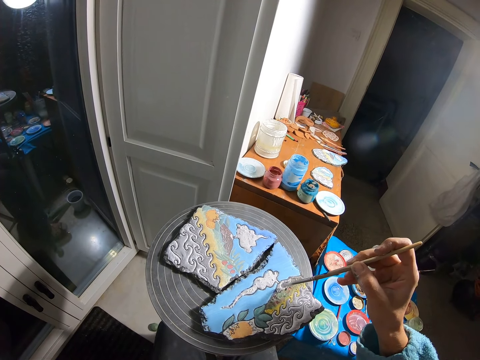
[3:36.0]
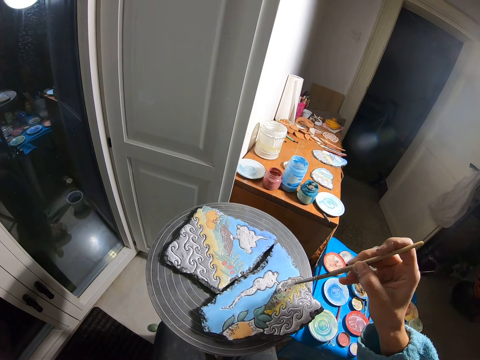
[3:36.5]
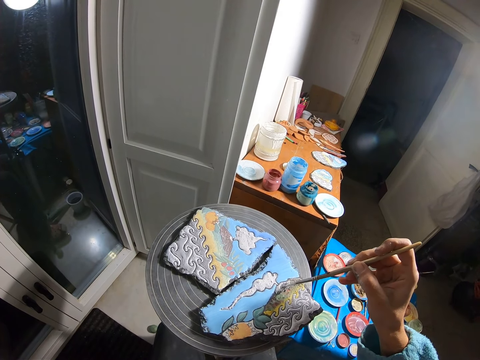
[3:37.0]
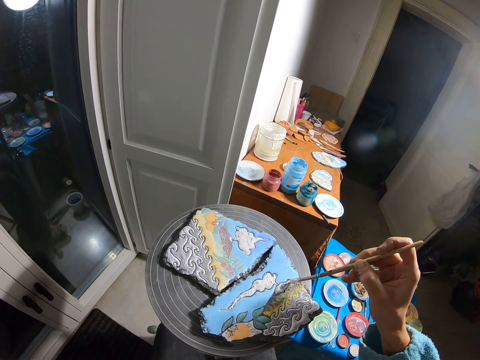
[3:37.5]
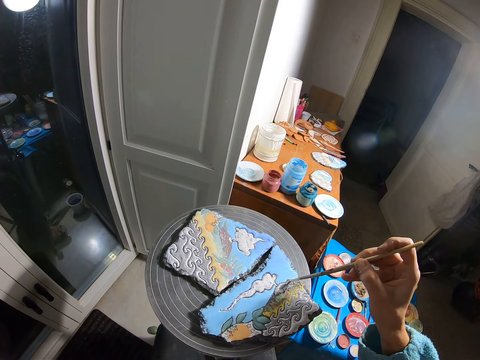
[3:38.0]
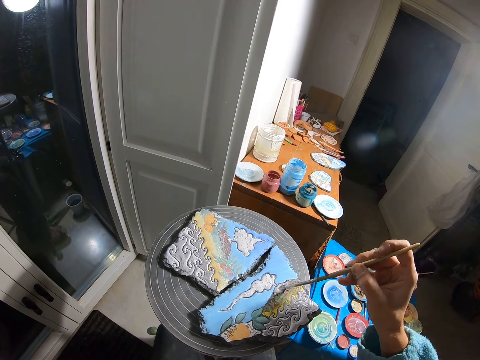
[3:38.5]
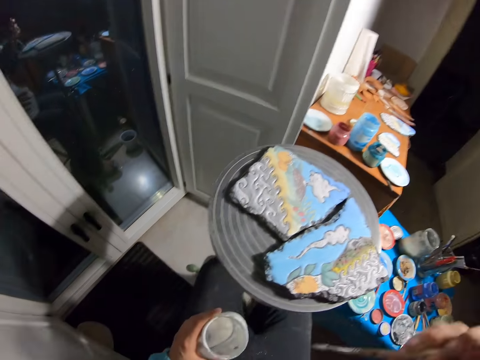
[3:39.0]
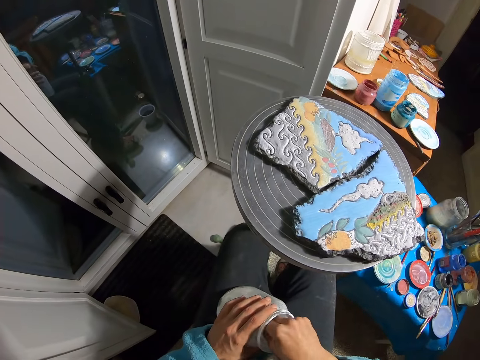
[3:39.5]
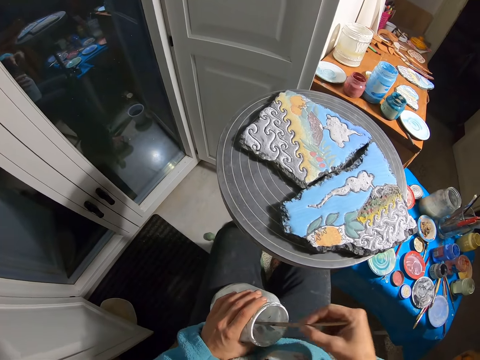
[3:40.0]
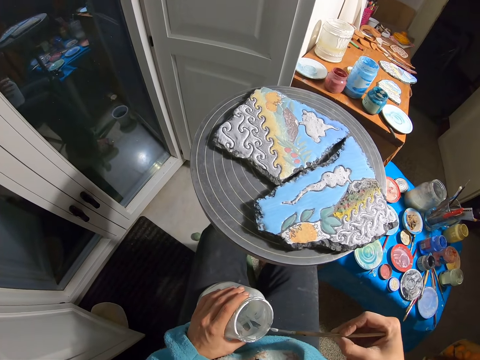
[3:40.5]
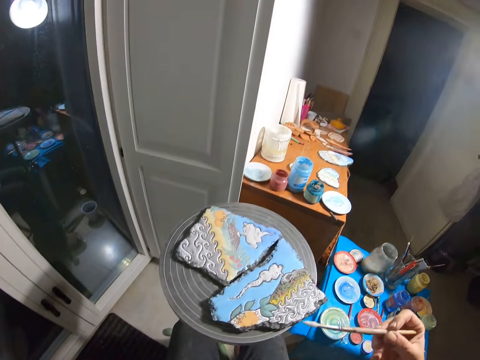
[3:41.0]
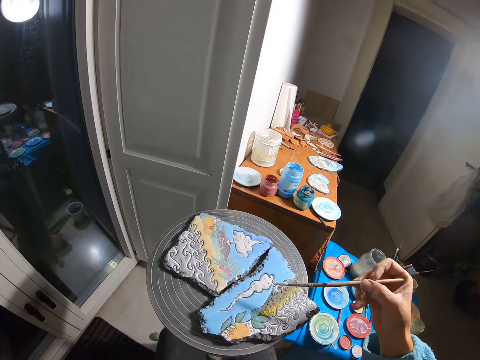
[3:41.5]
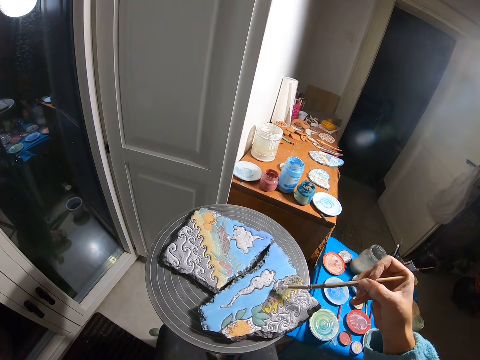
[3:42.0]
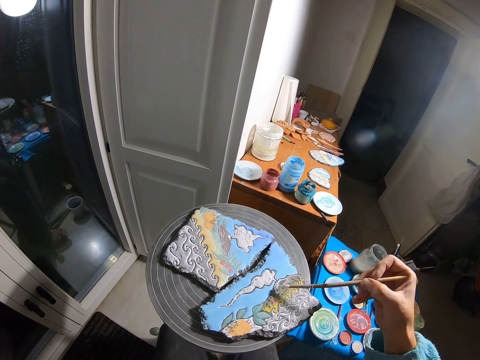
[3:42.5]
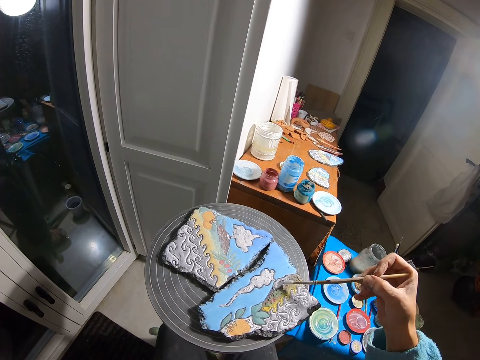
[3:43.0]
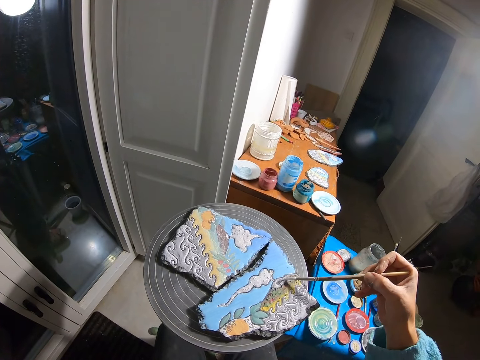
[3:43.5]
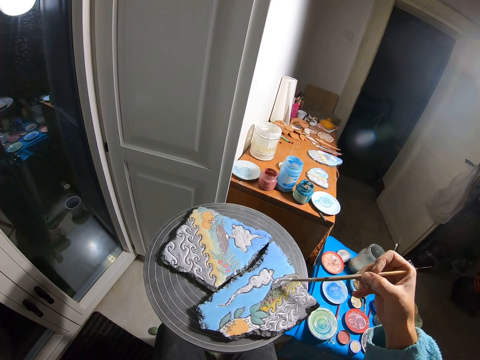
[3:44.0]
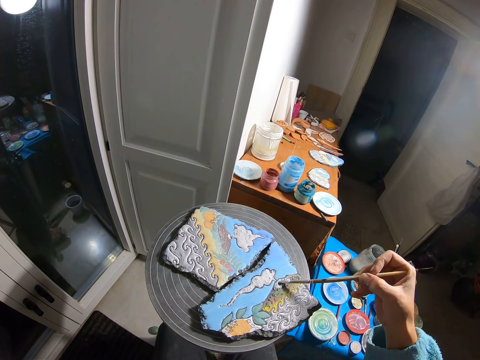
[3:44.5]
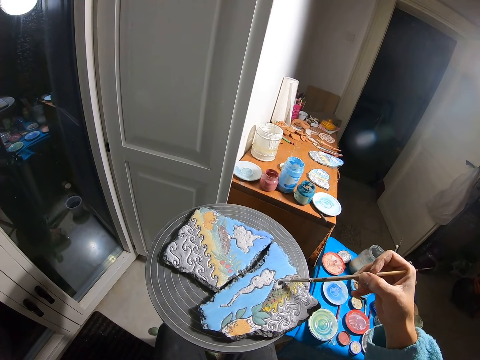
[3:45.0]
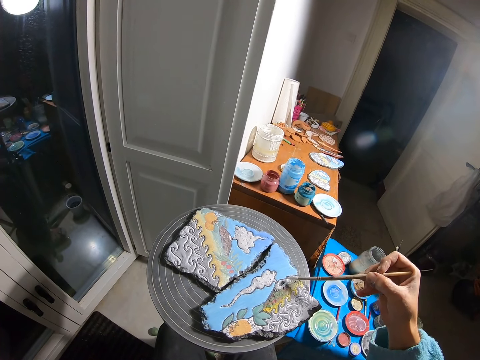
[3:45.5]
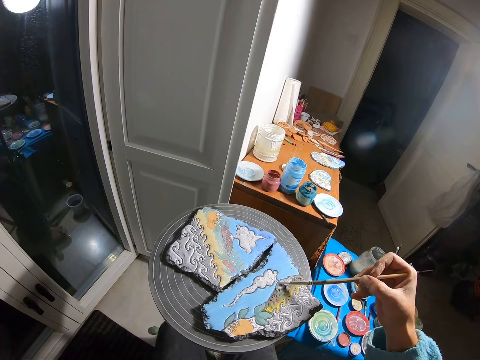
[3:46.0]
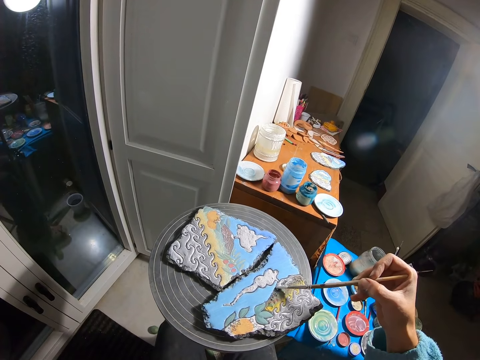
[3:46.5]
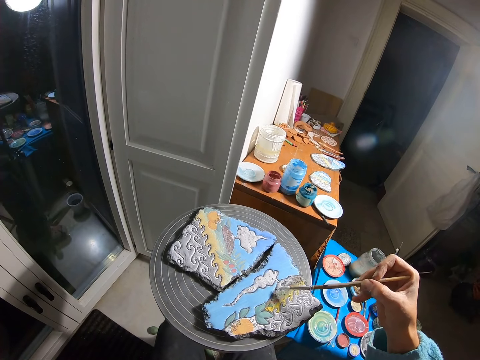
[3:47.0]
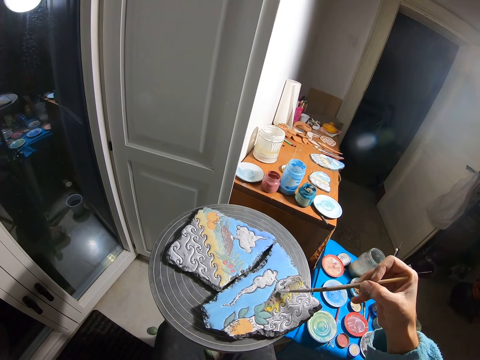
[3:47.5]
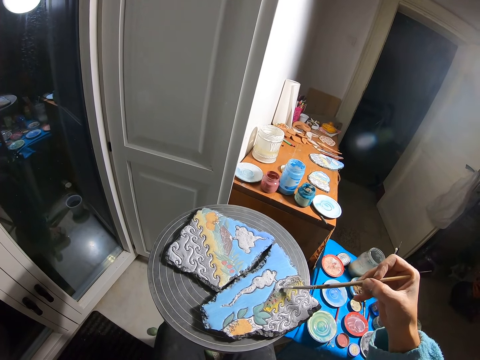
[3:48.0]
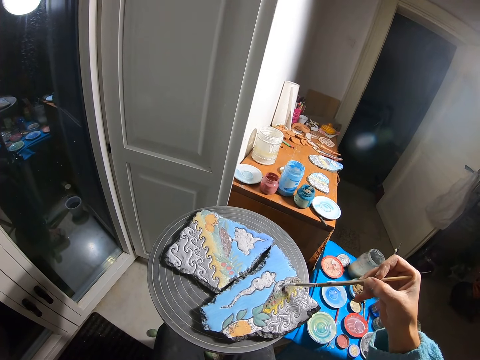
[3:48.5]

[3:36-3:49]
The camera wearer puts the paint brush inside the paint bottle with his right hand. He paints the clay canvas with the paint brush in his right hand.

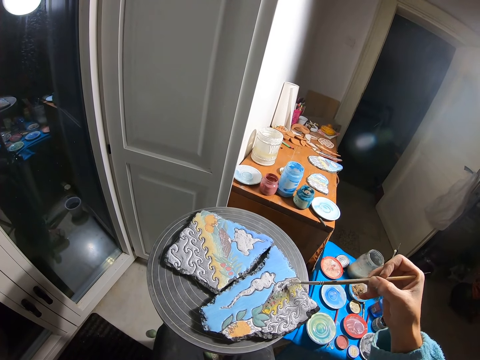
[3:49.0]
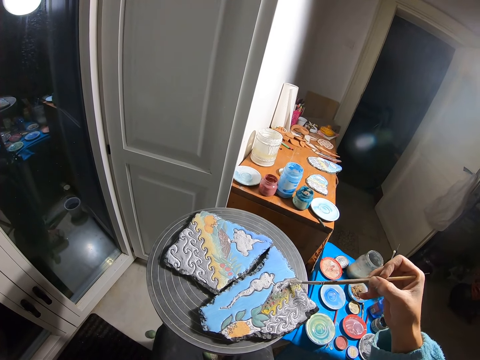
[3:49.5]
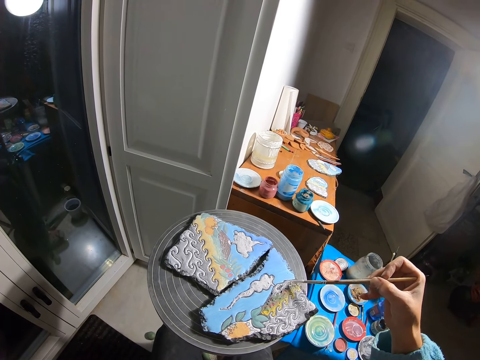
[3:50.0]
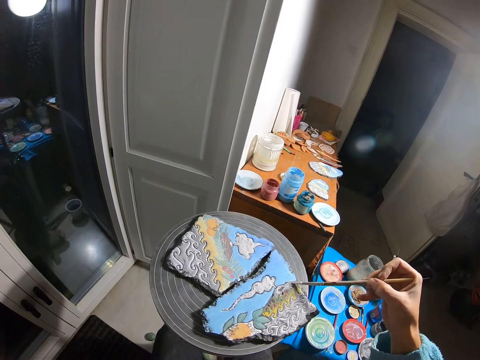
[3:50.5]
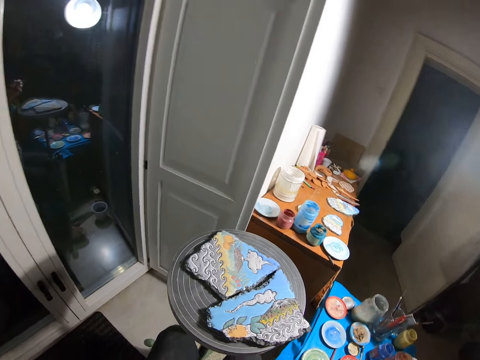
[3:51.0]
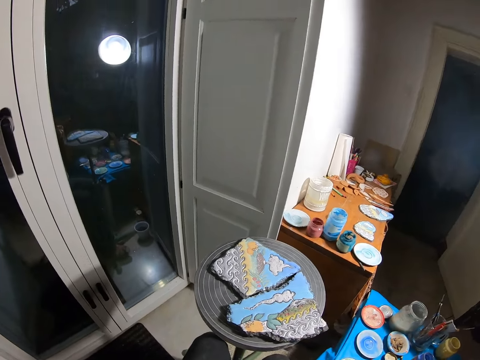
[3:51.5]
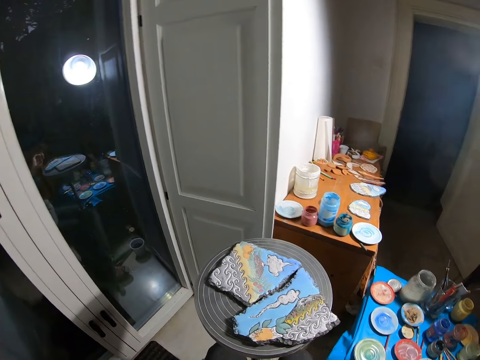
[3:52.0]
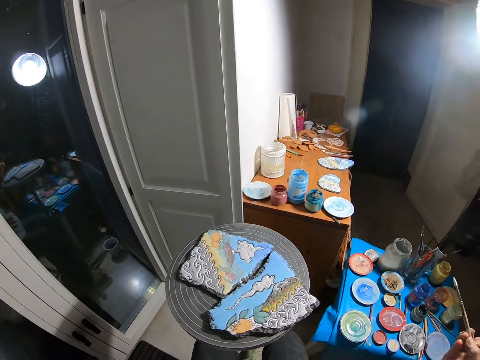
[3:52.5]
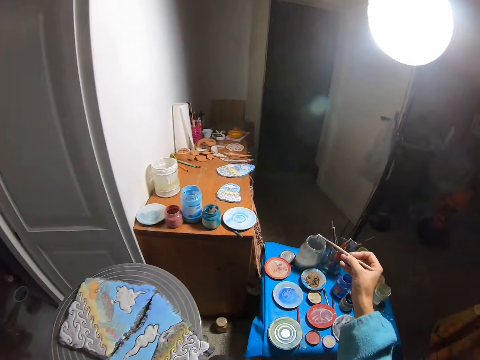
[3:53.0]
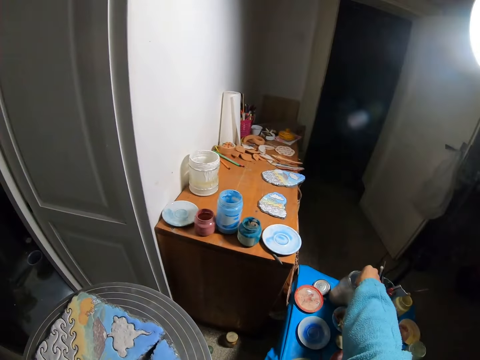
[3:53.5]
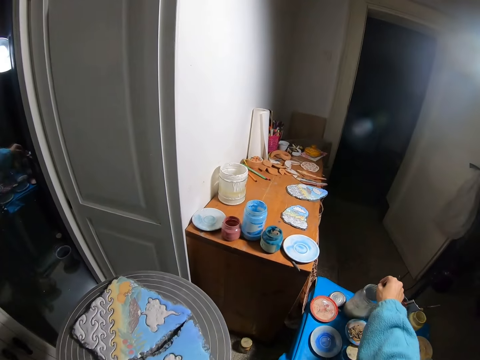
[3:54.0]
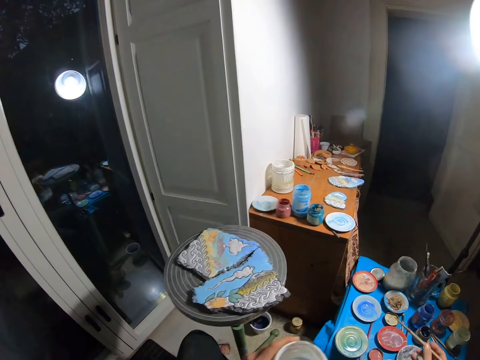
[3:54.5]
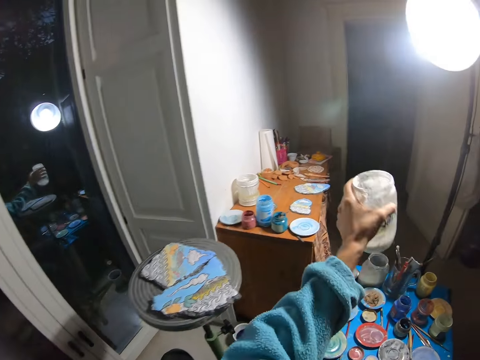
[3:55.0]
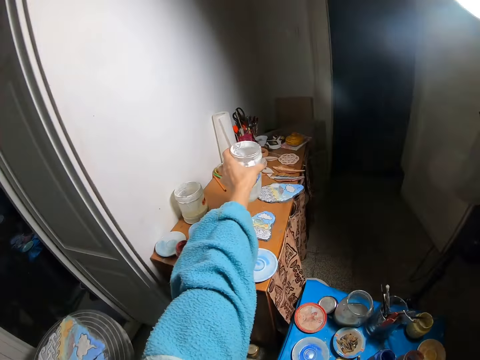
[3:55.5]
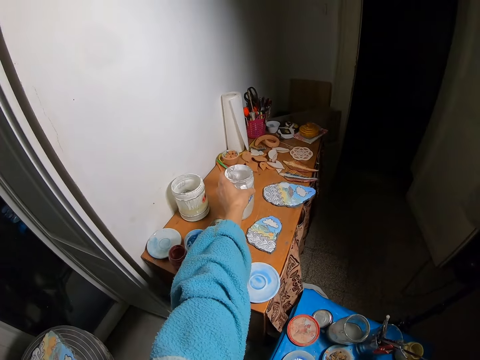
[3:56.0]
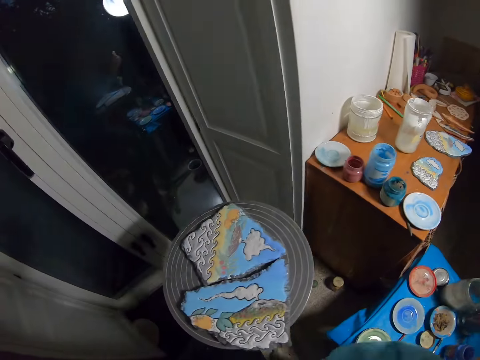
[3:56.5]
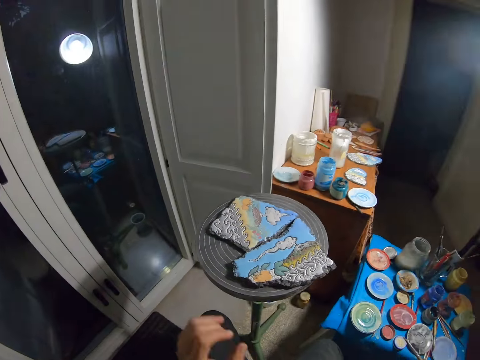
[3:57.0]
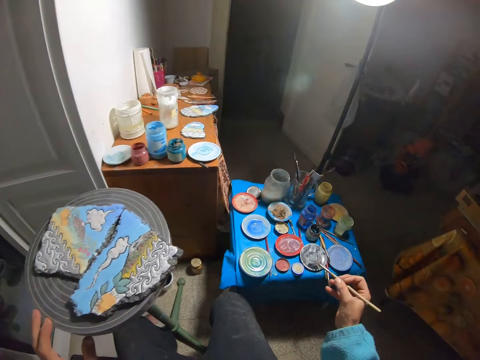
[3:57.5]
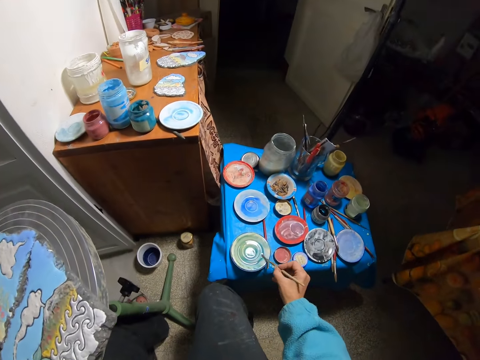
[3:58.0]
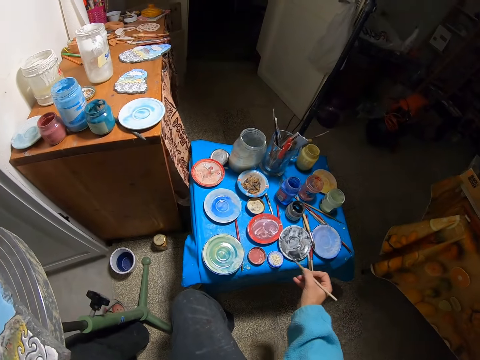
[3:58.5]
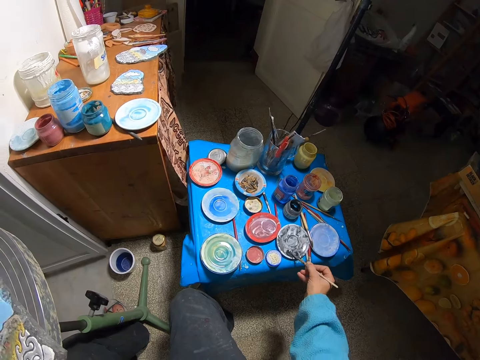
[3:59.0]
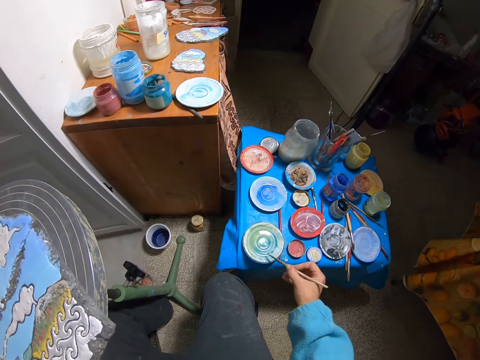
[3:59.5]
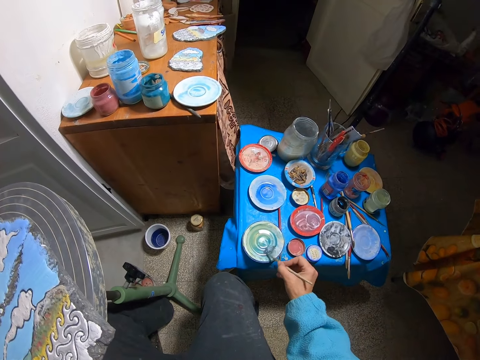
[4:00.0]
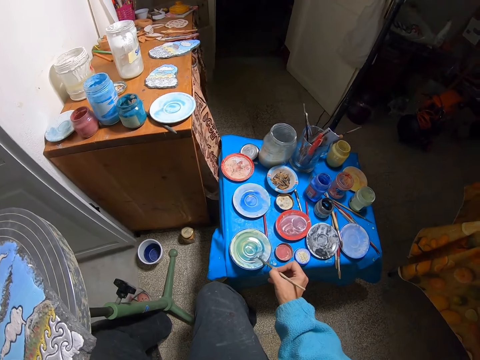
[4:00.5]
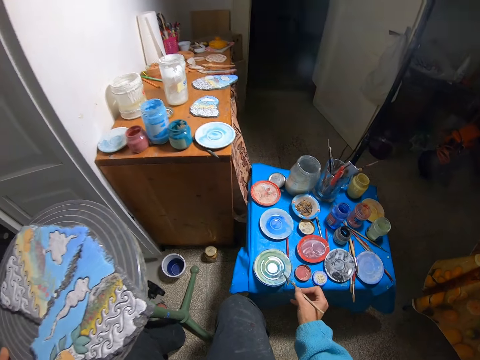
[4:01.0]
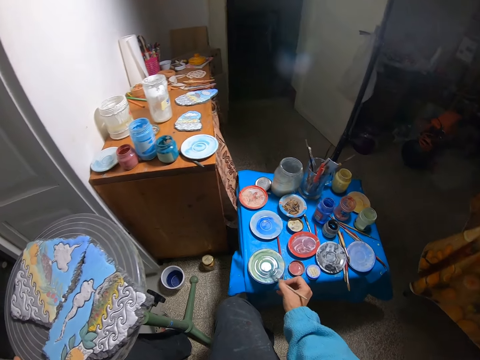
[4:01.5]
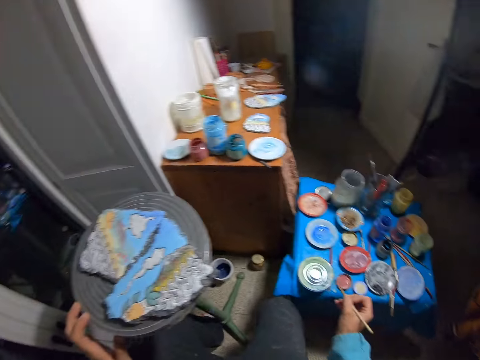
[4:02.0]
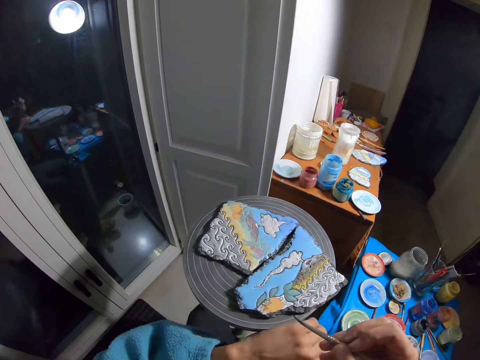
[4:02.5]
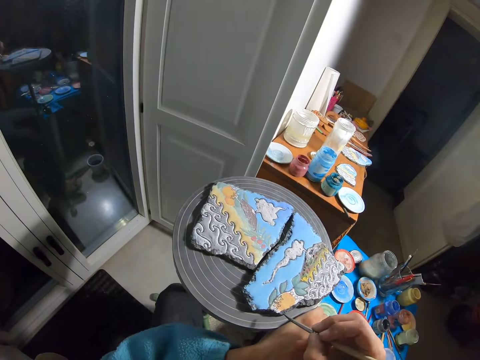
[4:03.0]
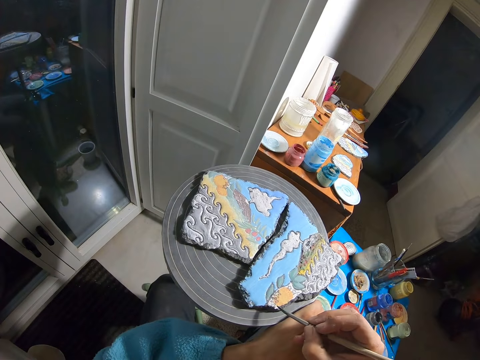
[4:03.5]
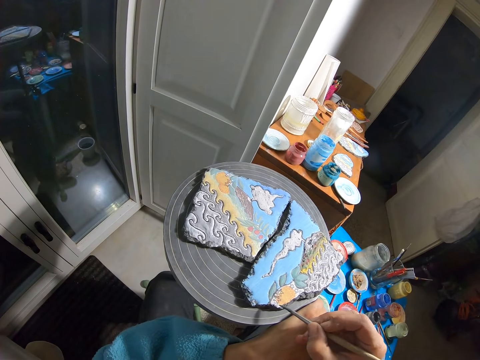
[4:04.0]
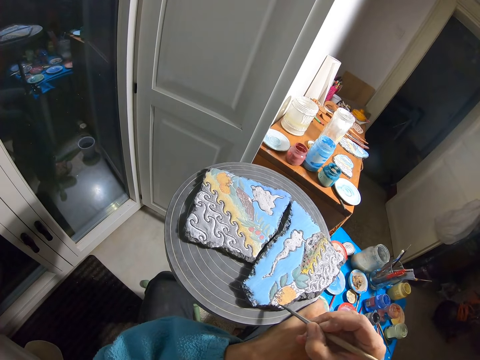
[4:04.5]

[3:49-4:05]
The camera wearer looks around. He puts the paint brush in the bottle with his right hand. He drops the paint bottle on the cabinet with his left hand. He dips the paint brush in the paint. He rubs the paint brush on the paint plate with his right hand. He does so repeatedly. He paints art.
